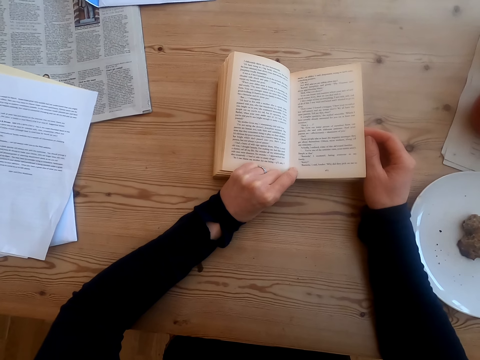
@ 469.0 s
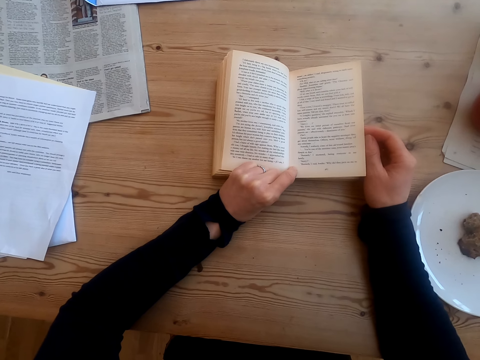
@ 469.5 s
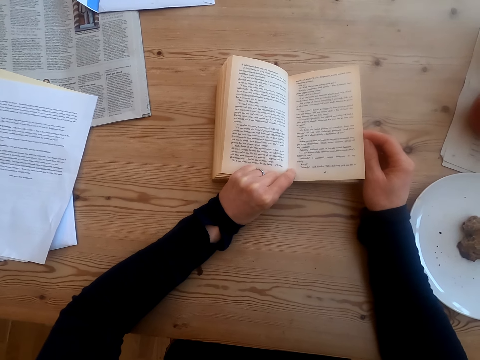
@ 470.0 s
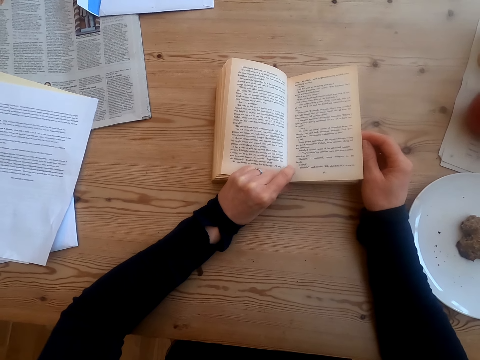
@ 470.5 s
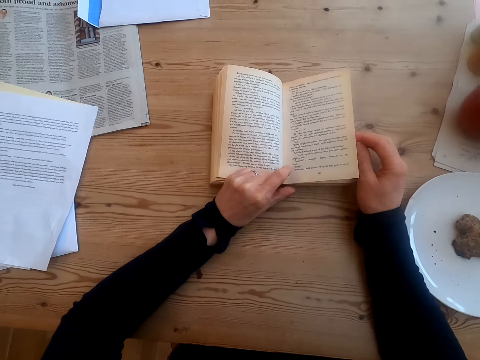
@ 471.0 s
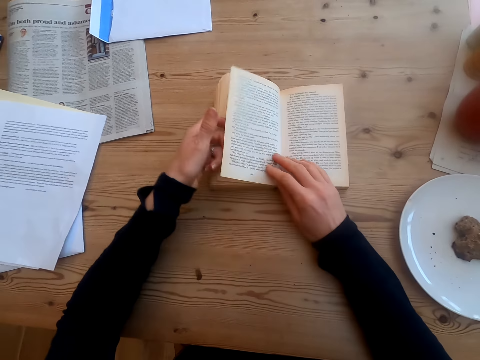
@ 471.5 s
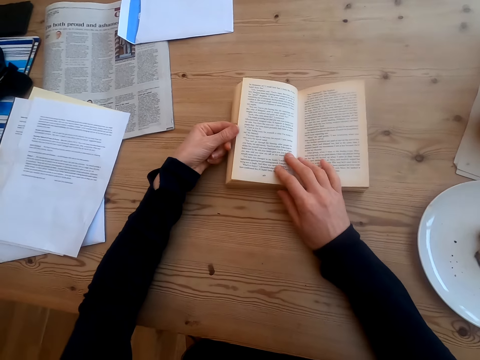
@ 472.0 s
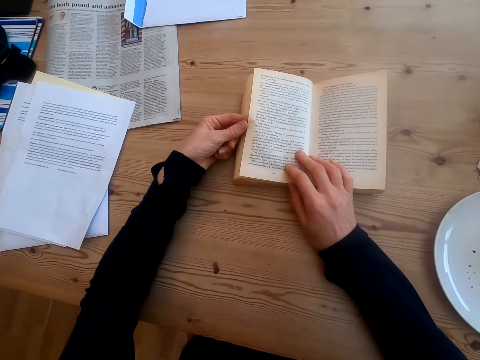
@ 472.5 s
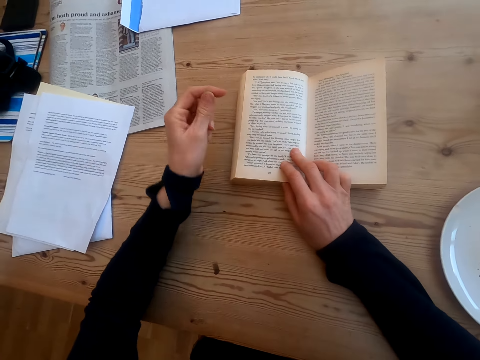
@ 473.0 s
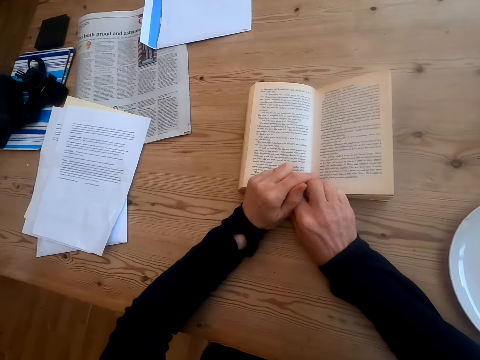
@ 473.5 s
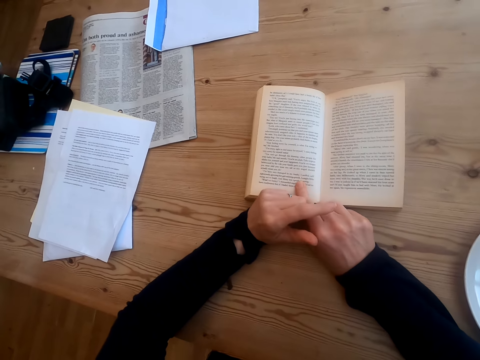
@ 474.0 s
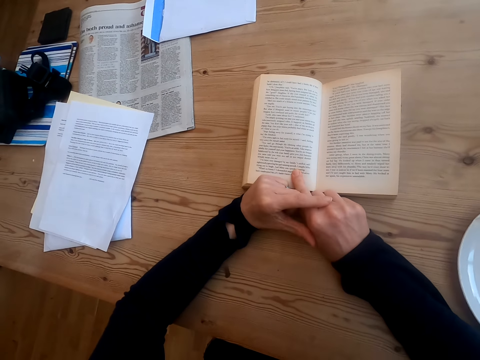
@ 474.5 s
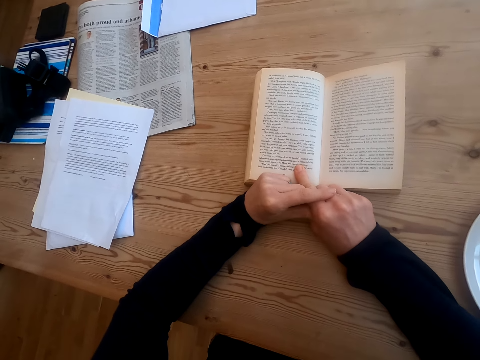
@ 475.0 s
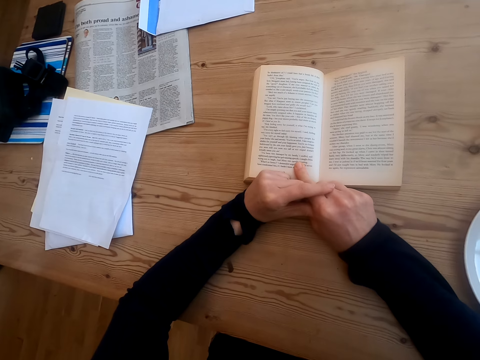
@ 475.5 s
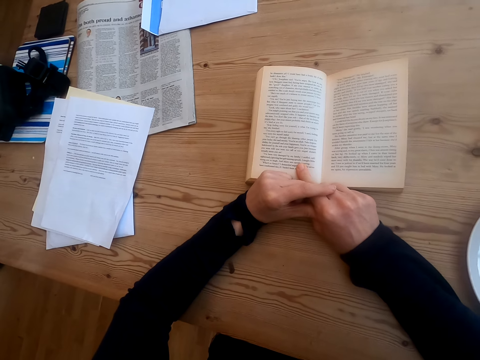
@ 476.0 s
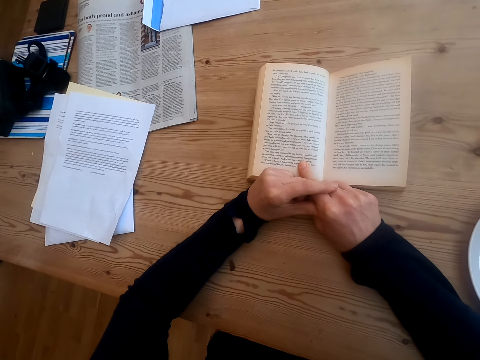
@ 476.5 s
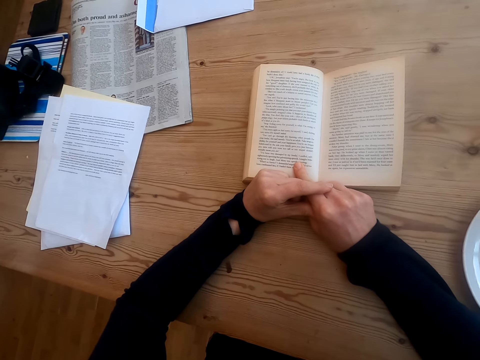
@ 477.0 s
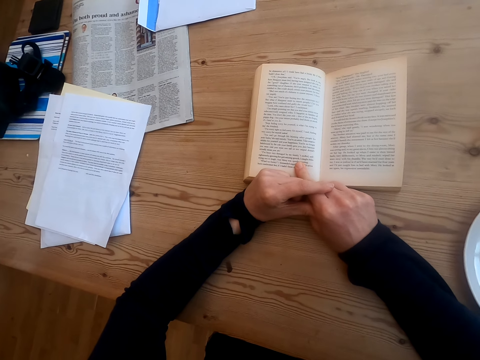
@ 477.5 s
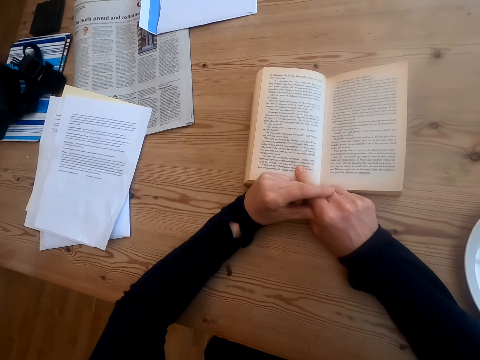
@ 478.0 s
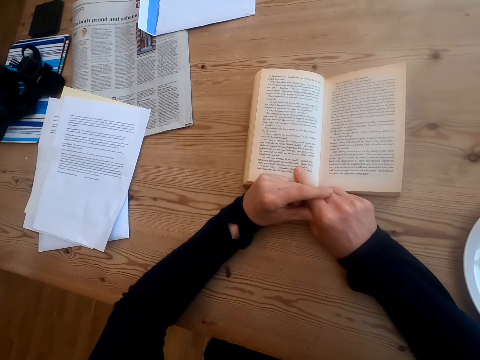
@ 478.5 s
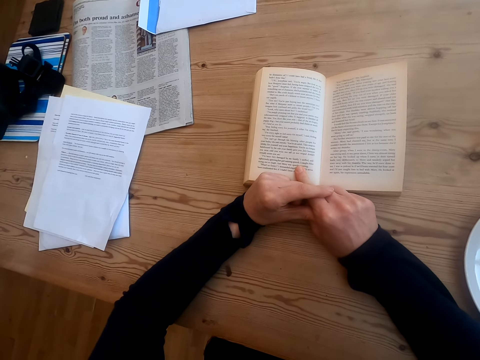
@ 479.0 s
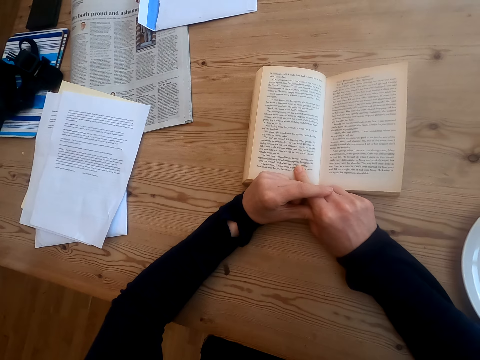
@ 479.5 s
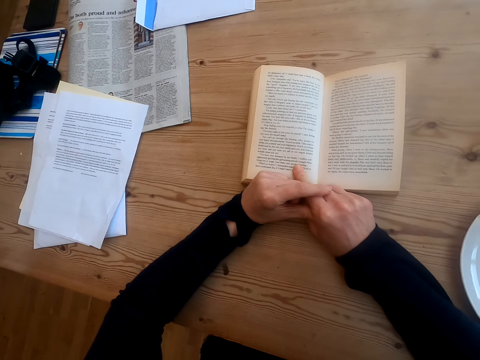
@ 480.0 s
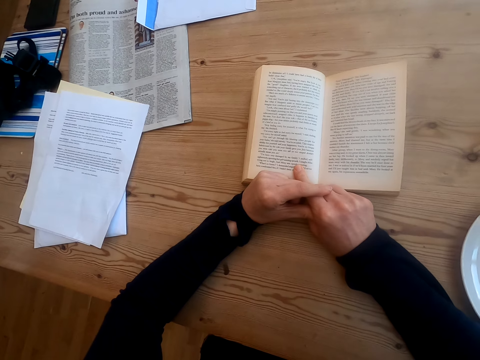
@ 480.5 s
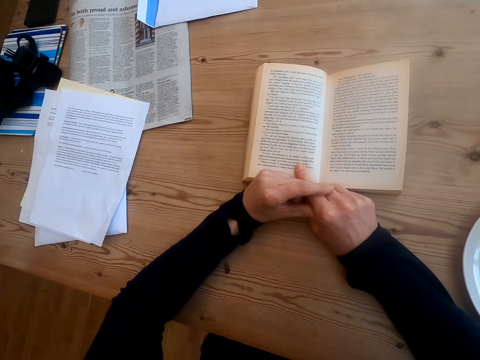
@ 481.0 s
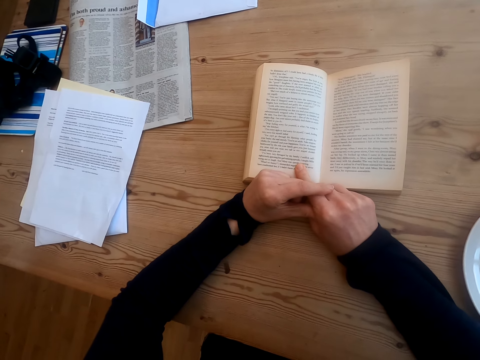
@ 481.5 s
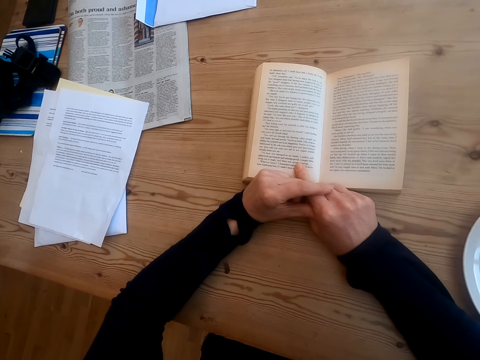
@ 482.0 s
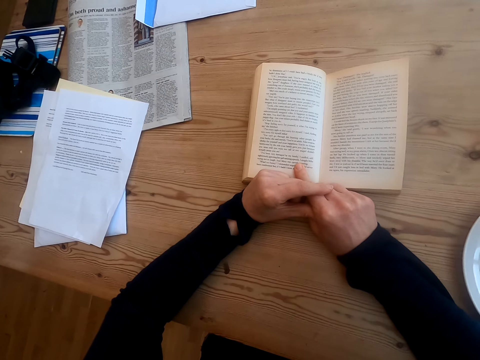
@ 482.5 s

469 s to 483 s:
The camera wearer turns a book page. They read the book. They hold the book.

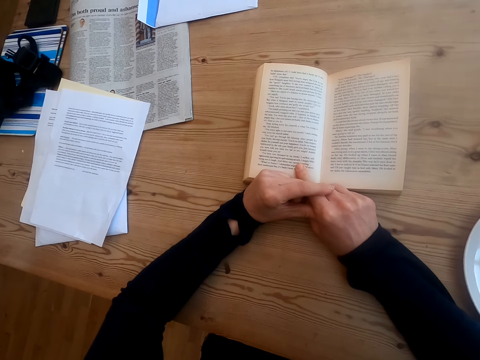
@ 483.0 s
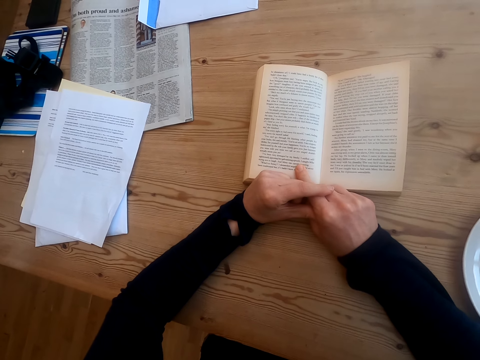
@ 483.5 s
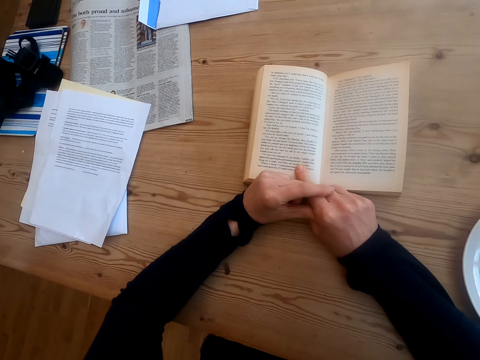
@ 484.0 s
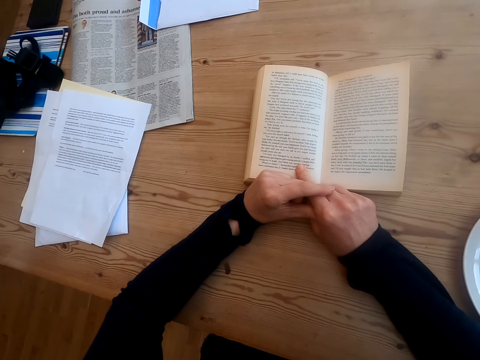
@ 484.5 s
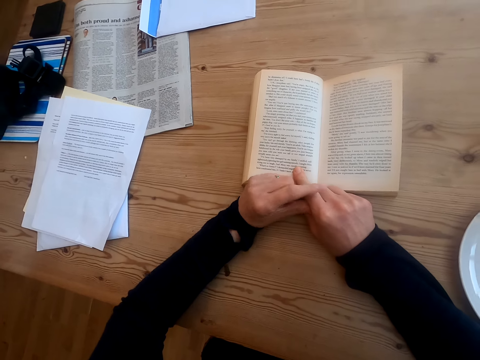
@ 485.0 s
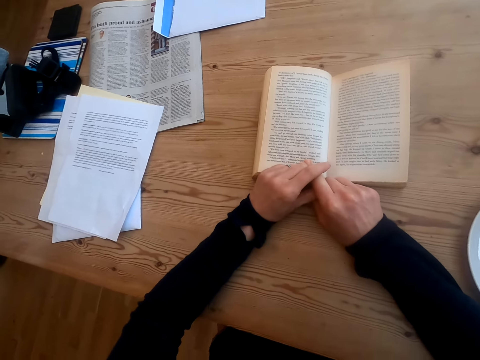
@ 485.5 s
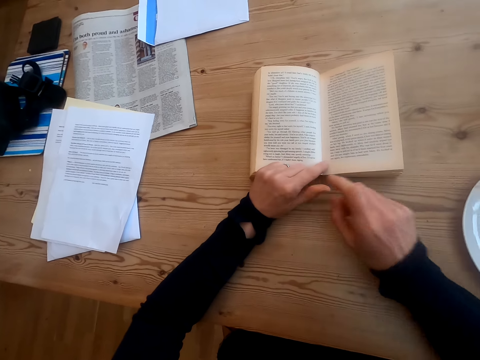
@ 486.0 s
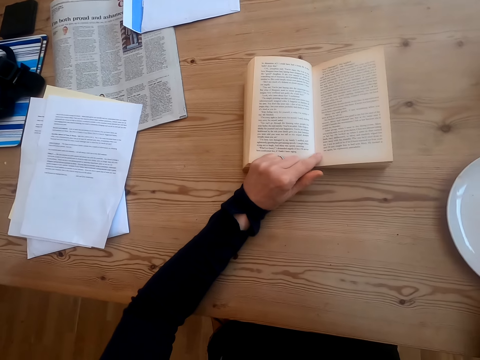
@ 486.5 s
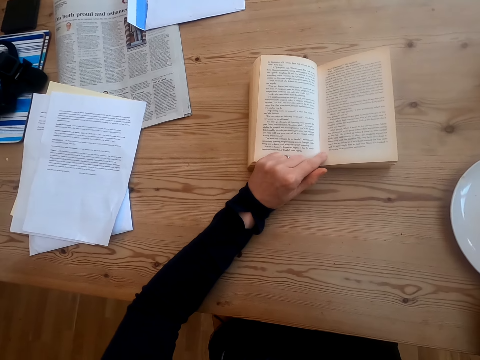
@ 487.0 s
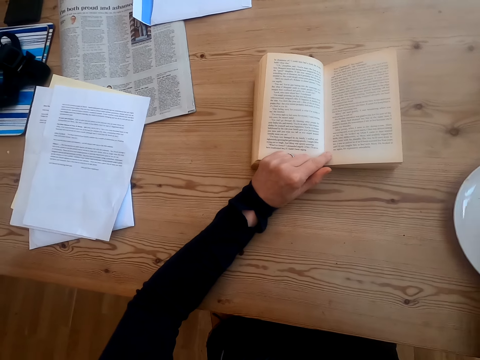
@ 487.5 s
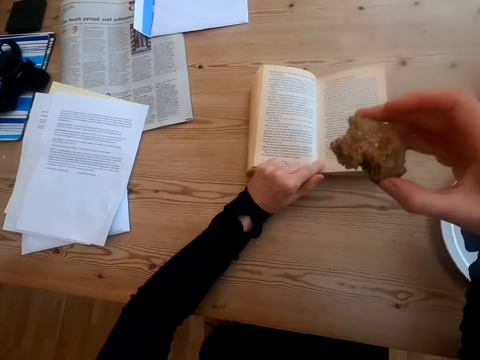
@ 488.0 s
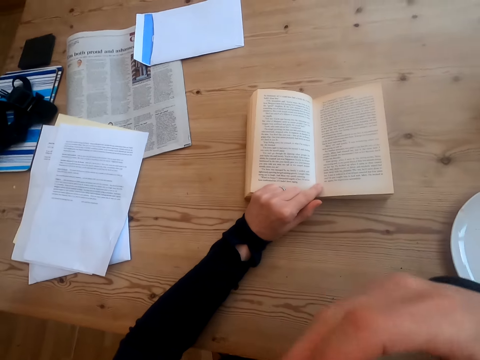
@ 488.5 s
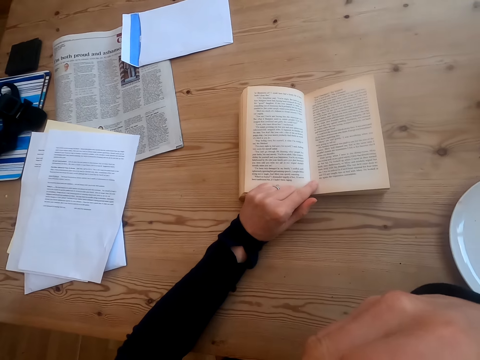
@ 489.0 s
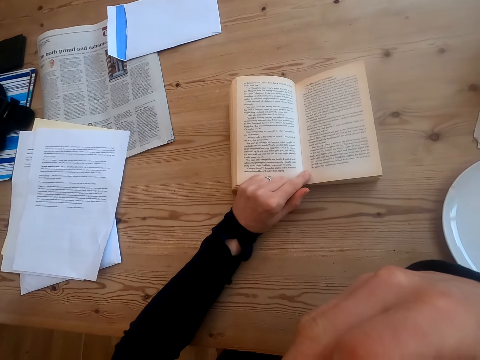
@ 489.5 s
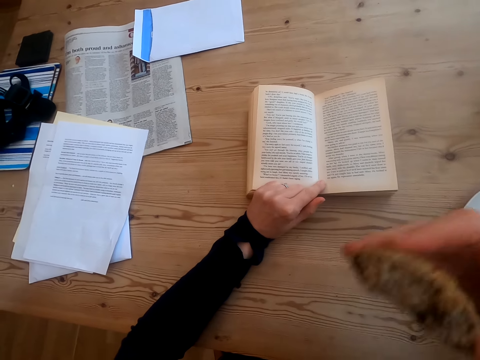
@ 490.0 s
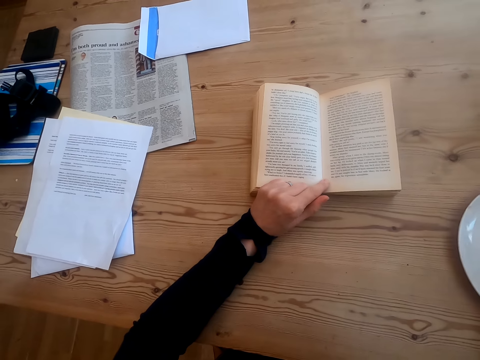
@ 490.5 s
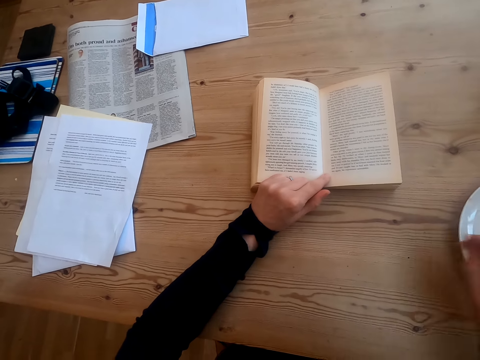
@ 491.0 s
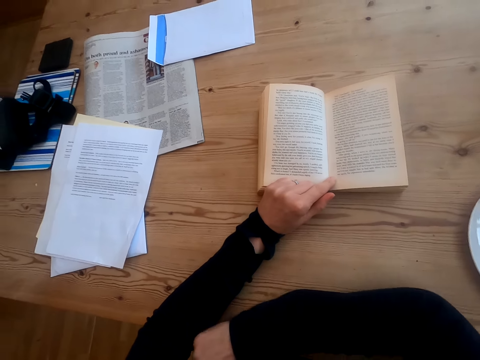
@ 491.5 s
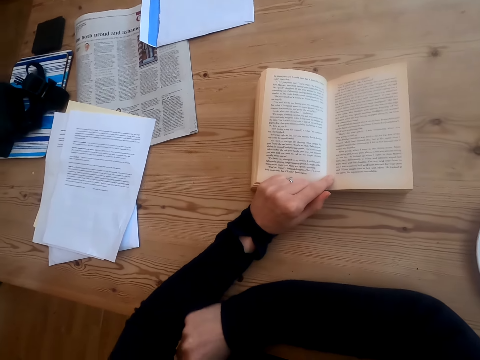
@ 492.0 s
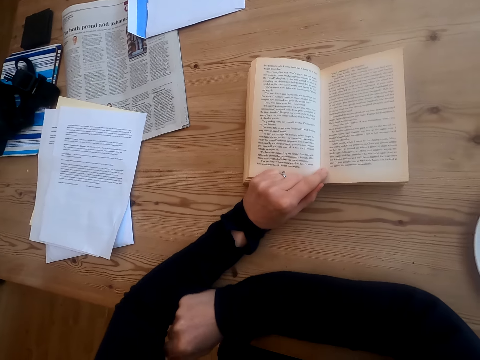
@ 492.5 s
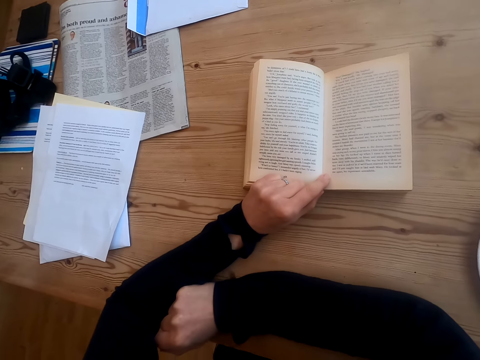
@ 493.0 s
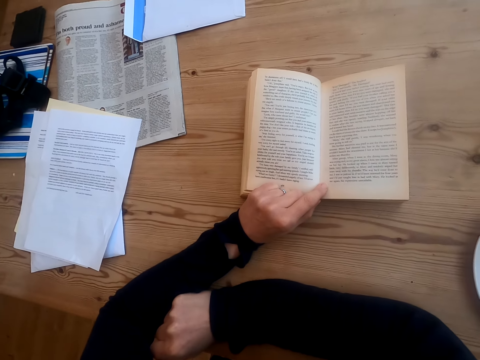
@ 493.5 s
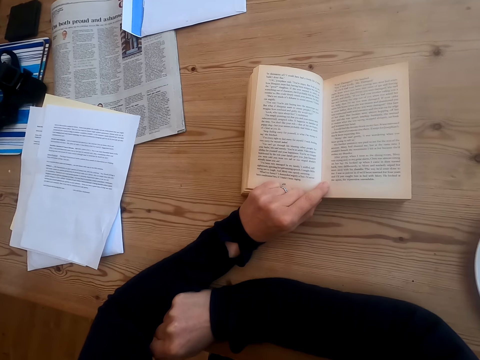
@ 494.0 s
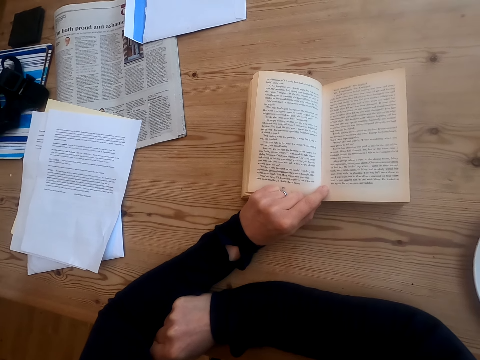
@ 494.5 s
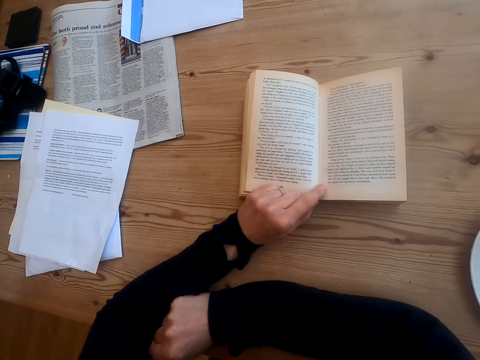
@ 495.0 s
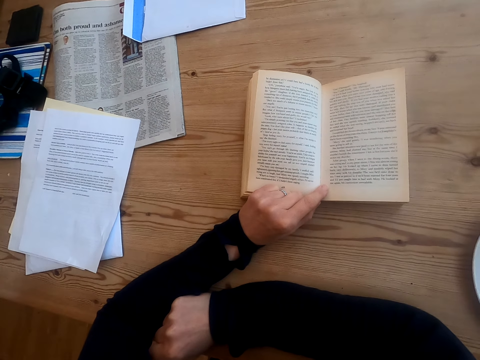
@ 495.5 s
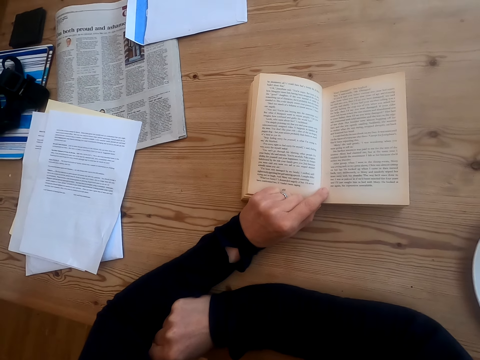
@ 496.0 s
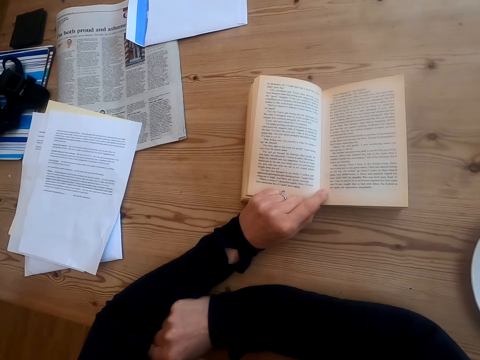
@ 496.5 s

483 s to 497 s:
The camera wearer picks up food on the plate. They bite the food. They put the food in the plate. They place a hand on the table. They read the book.
